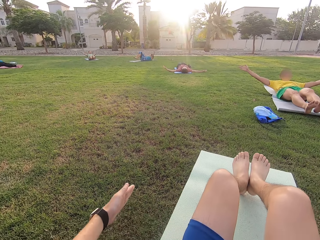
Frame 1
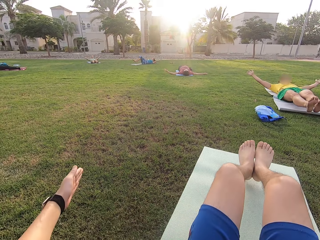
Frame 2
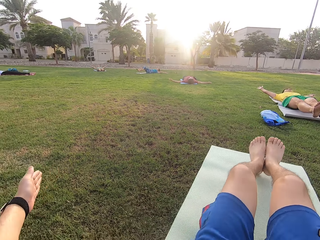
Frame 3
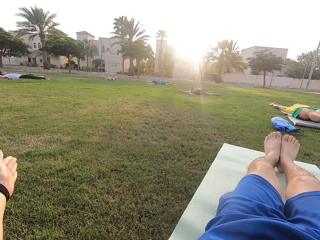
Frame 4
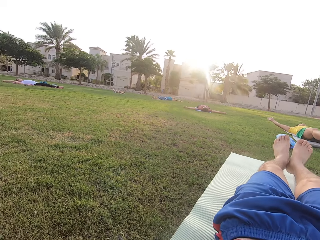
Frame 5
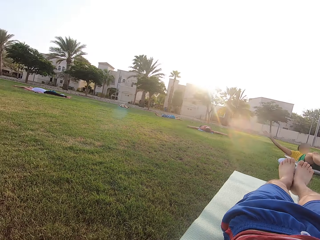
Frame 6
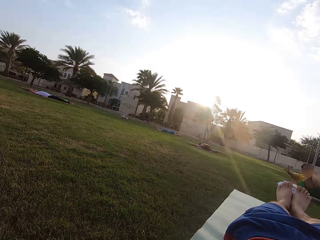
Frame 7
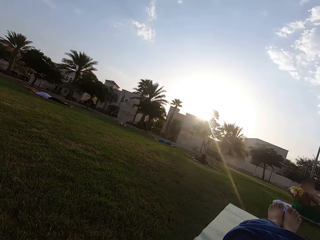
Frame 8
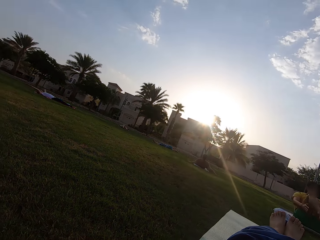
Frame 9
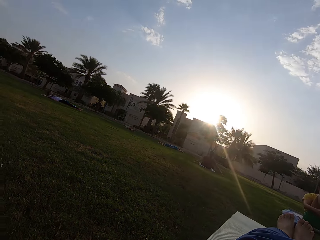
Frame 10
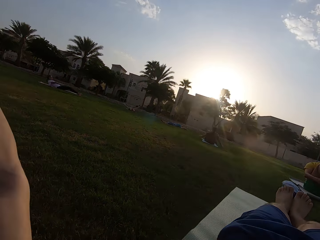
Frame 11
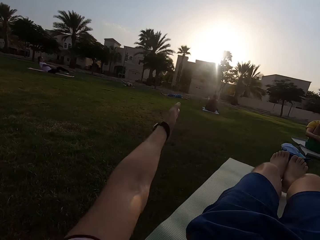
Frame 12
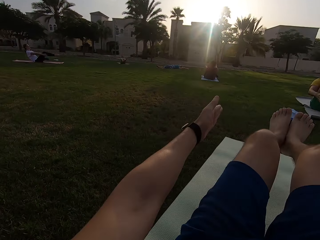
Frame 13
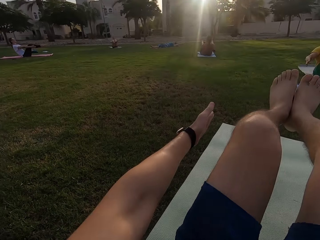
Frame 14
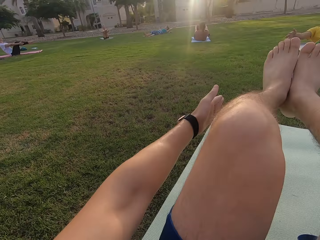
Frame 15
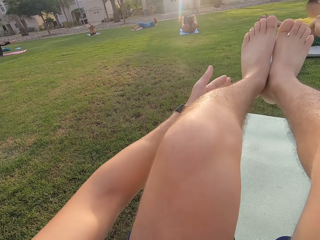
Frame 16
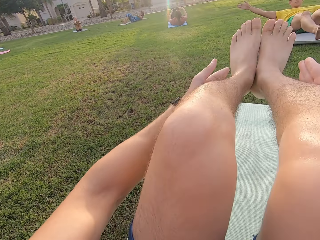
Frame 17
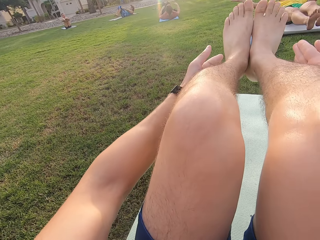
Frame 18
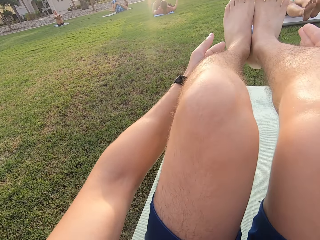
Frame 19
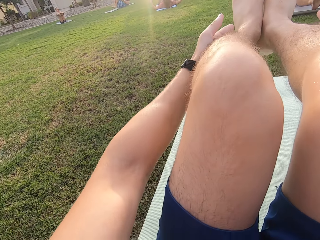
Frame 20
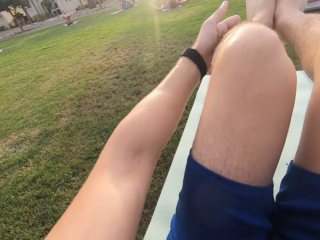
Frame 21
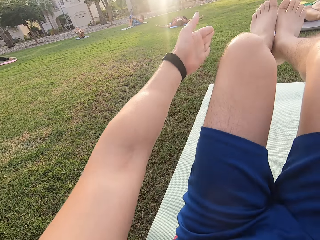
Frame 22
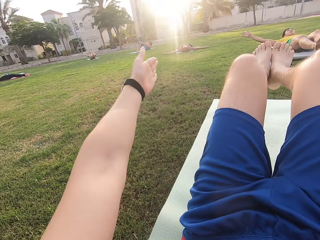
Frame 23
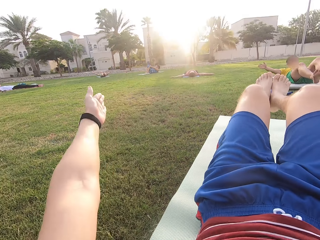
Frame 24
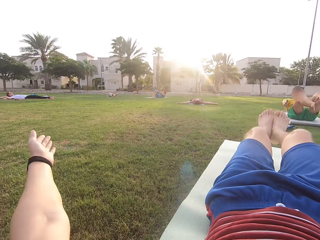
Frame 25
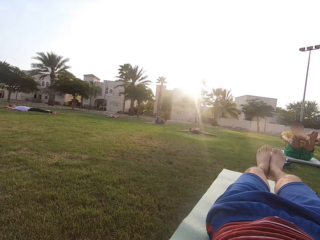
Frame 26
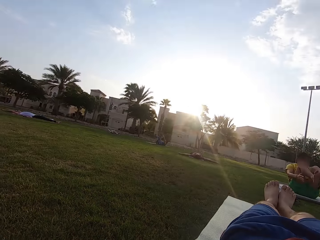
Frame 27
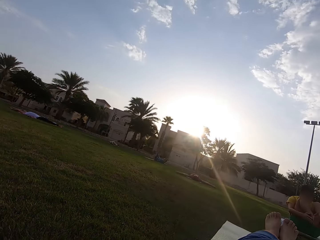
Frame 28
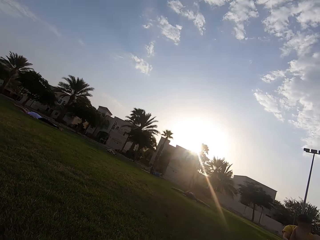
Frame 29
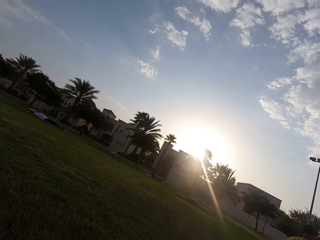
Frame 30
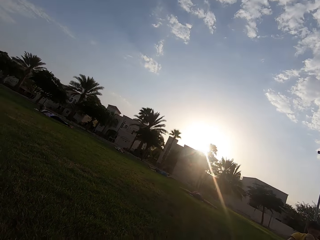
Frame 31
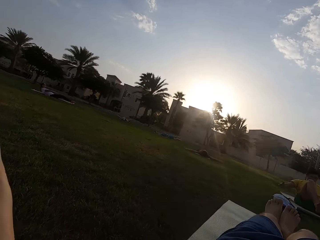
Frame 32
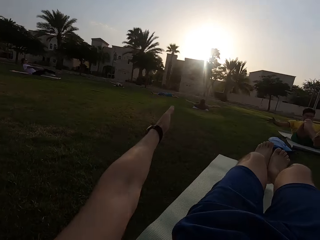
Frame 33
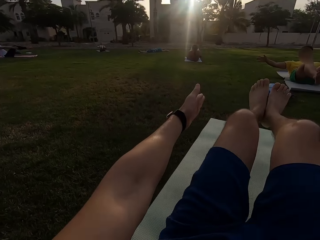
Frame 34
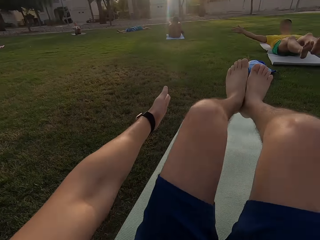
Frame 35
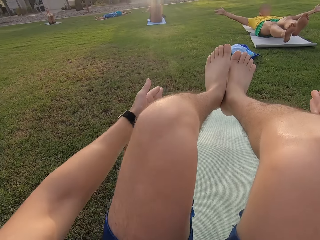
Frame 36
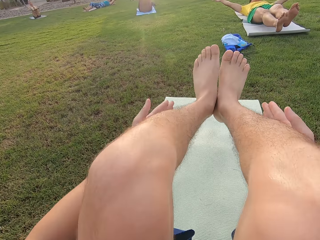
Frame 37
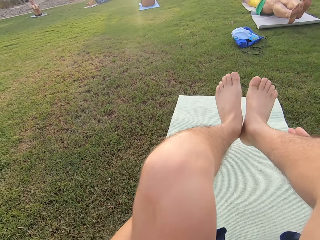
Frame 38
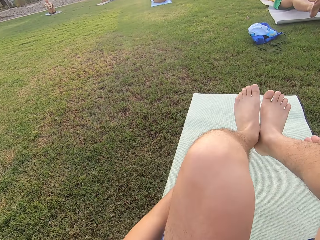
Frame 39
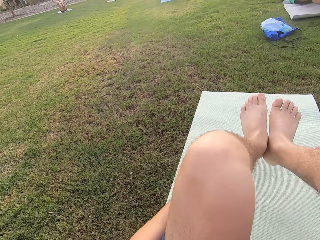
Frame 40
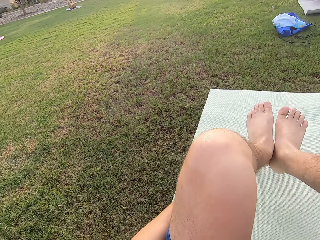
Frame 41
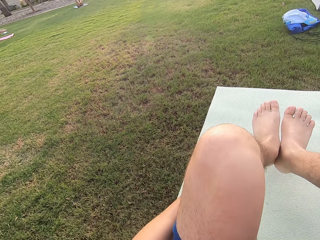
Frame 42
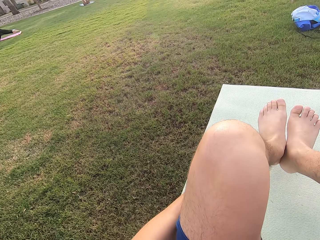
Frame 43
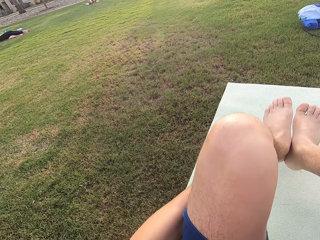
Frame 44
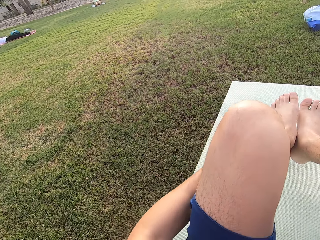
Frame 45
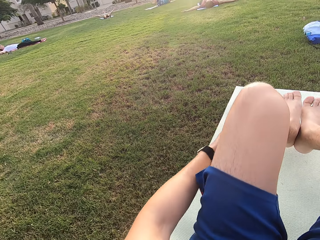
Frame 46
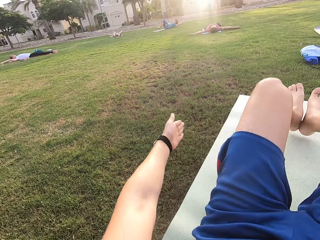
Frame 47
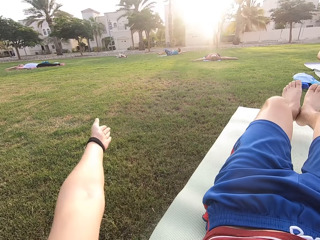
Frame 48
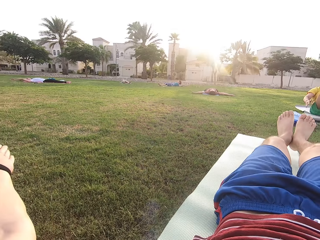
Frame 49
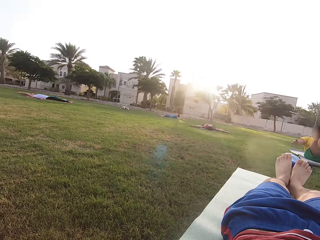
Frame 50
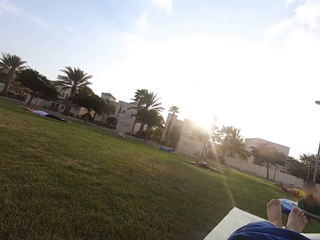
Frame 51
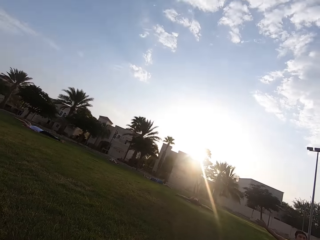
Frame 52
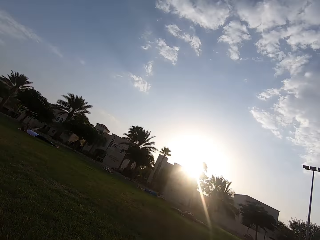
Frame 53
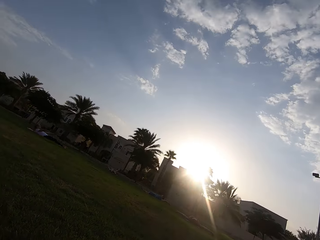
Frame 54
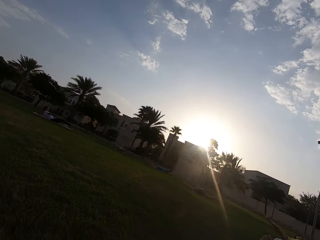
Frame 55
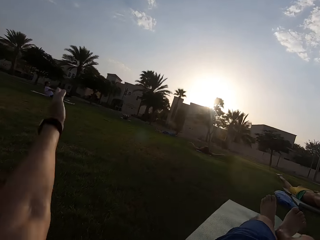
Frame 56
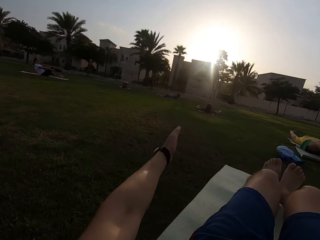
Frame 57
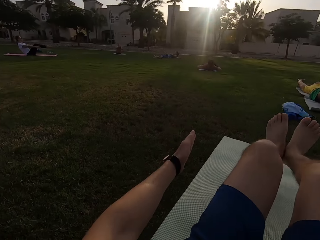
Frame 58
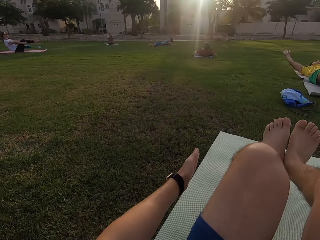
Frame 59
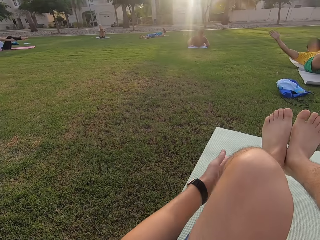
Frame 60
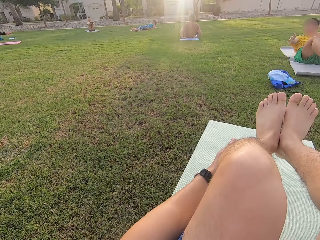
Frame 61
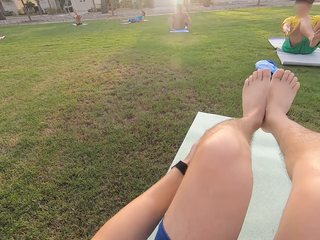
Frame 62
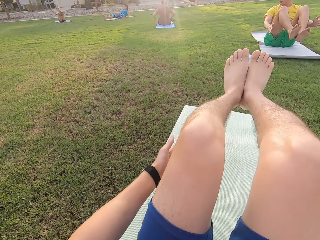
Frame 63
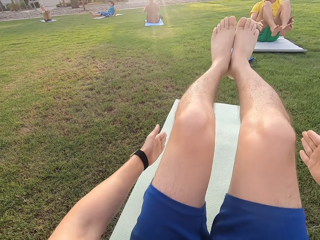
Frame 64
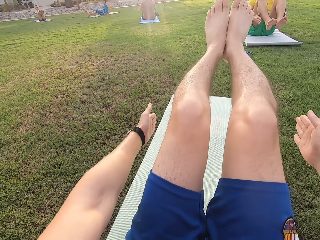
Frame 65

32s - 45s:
A person exercises on the mat. Another person exercises on the mat. The camera wearer exercises on the mat.

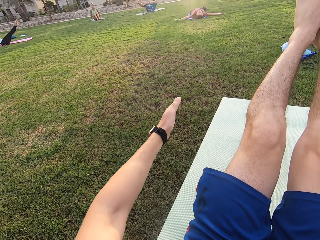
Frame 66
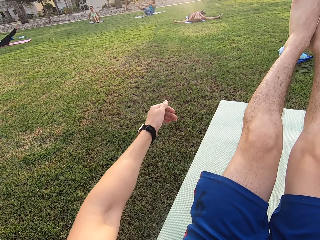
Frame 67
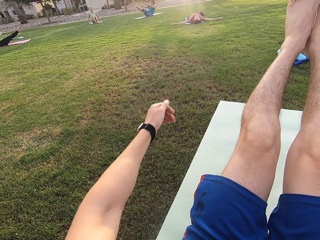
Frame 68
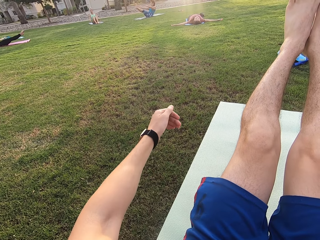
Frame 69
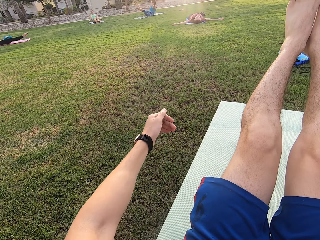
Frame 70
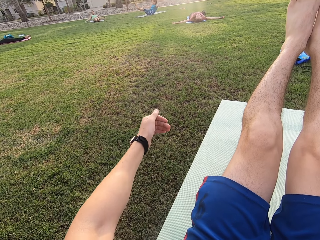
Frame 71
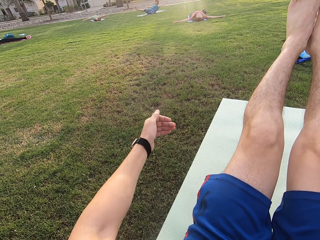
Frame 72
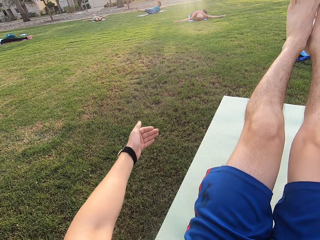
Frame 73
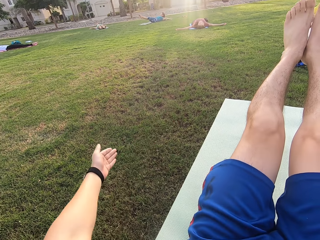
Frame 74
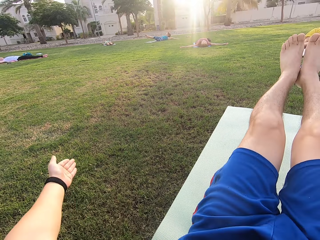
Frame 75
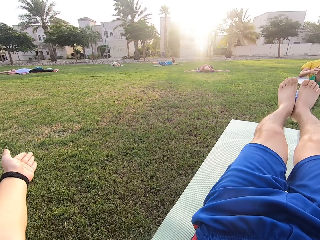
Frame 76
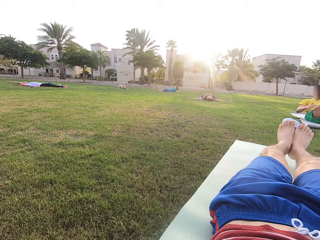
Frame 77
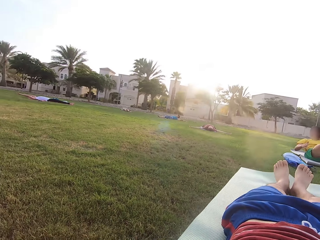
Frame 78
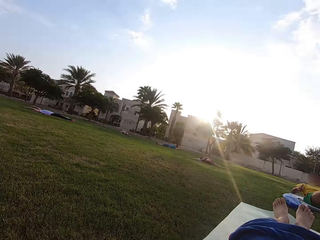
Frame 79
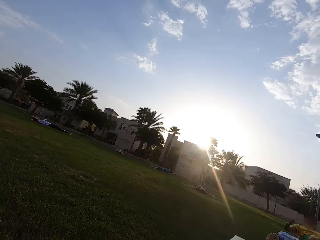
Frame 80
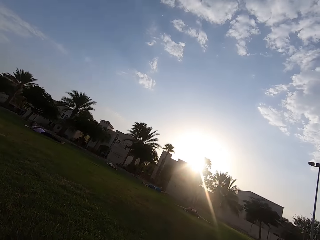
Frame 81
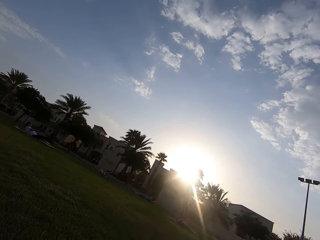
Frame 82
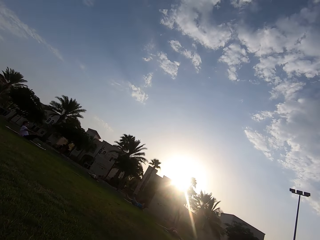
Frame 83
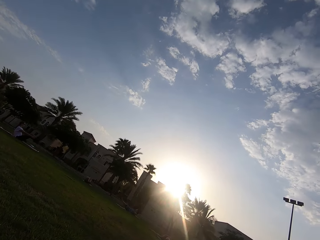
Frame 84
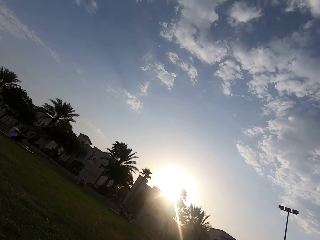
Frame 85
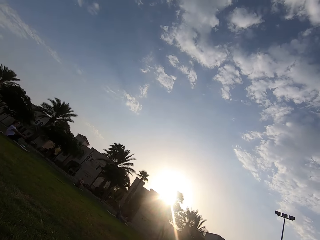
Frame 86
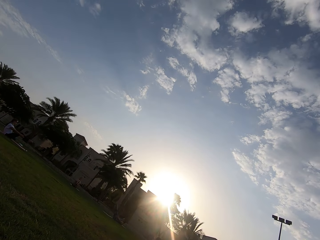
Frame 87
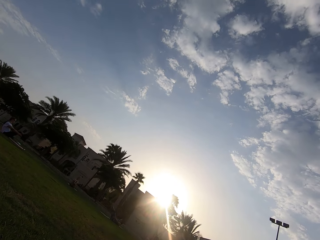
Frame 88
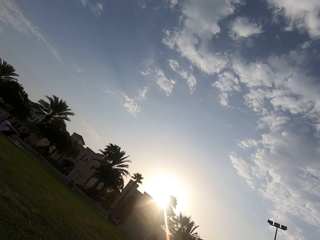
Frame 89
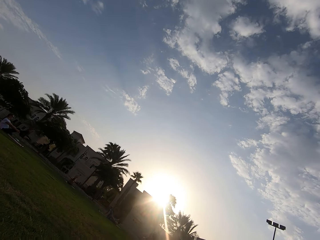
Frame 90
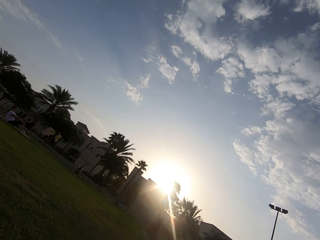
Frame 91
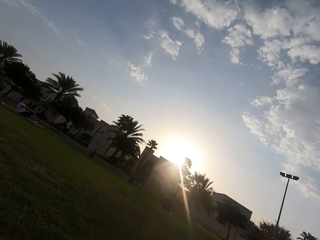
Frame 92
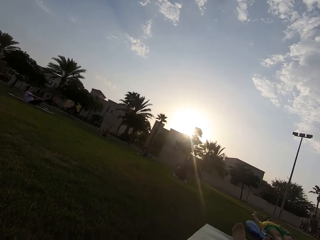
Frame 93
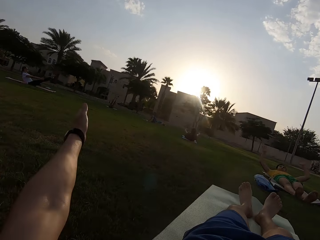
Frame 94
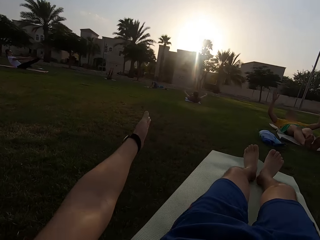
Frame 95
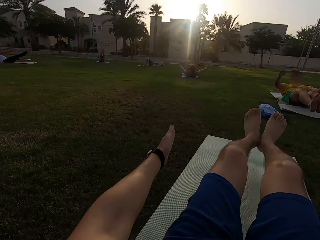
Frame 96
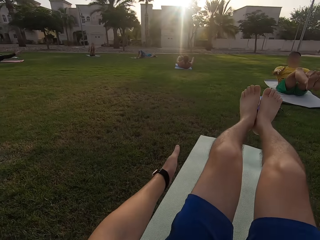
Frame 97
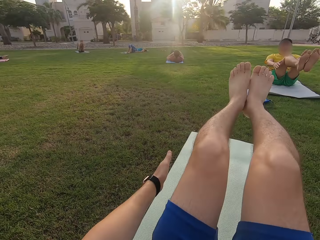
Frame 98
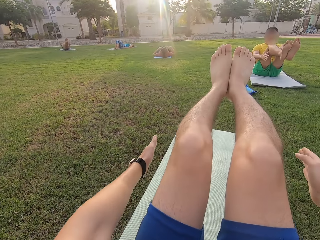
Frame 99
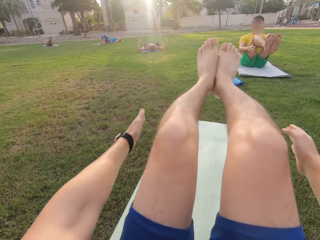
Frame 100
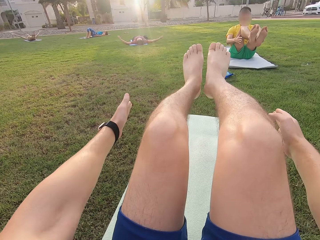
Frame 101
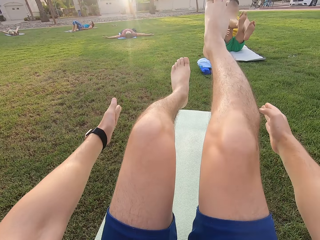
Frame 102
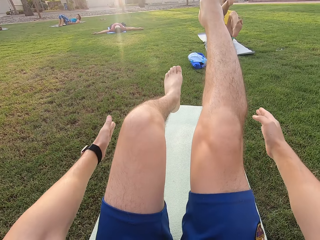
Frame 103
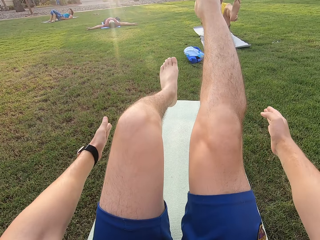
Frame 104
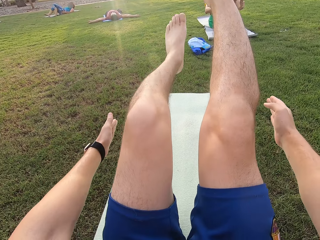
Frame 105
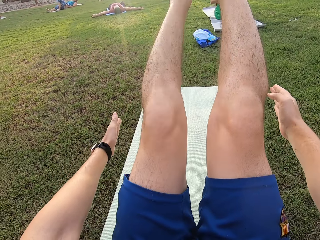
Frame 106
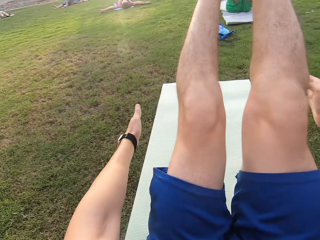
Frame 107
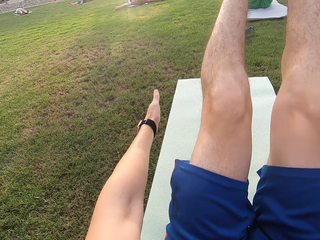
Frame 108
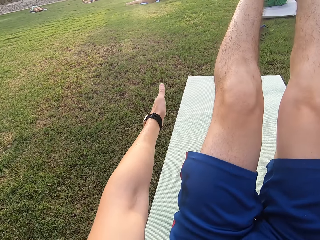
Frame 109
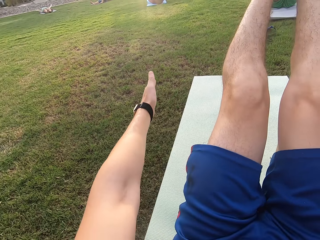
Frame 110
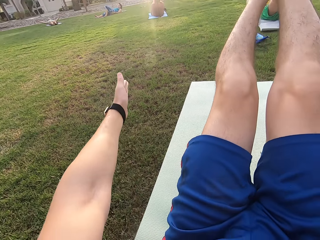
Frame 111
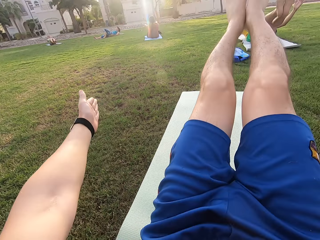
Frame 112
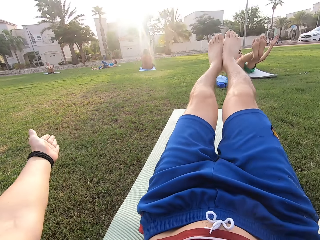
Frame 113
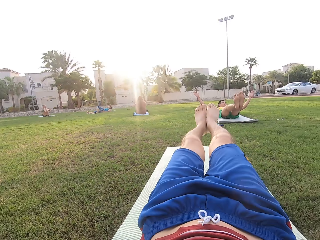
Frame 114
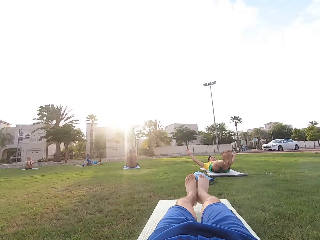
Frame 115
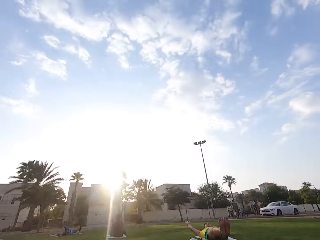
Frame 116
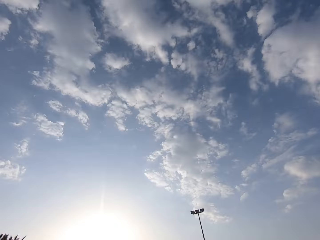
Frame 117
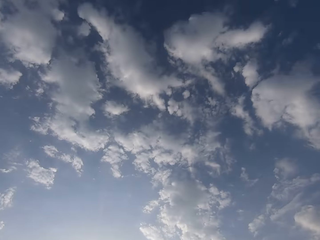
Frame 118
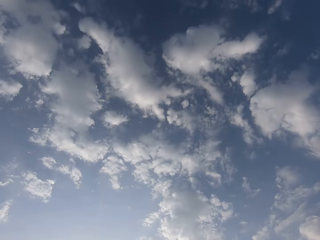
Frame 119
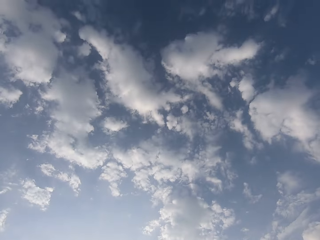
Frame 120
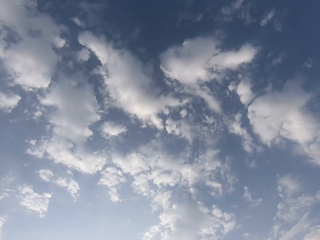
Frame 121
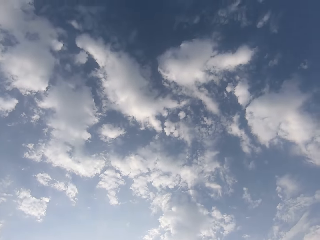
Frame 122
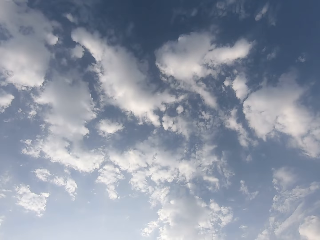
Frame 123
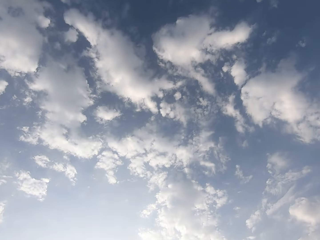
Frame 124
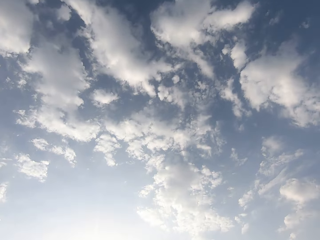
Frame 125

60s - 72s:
The camera wearer does sit ups. They do sit ups again.
